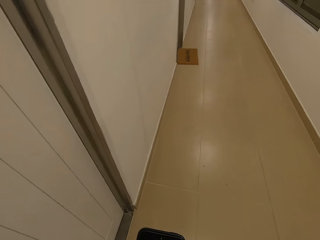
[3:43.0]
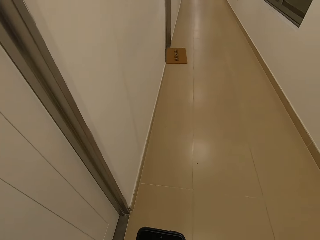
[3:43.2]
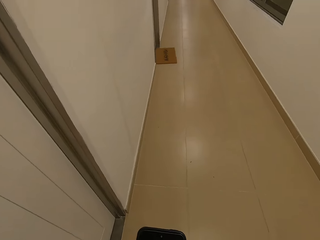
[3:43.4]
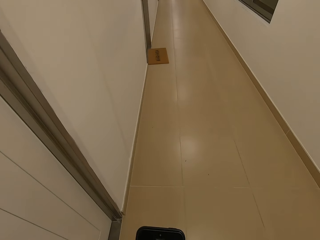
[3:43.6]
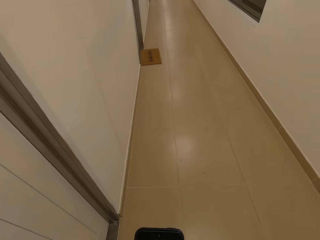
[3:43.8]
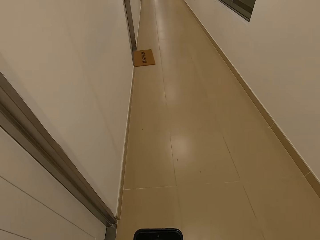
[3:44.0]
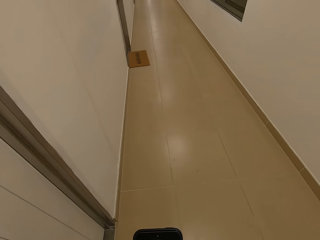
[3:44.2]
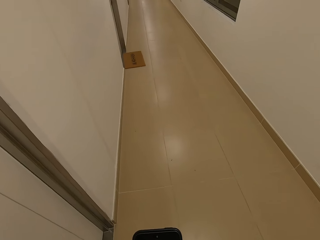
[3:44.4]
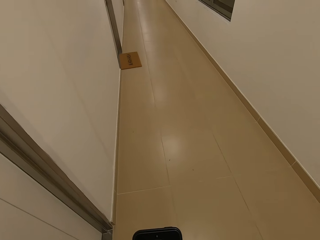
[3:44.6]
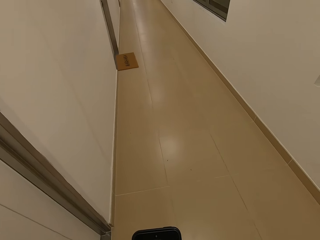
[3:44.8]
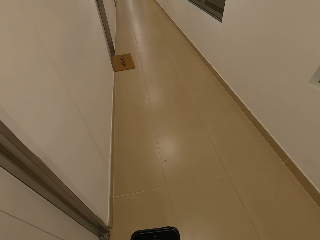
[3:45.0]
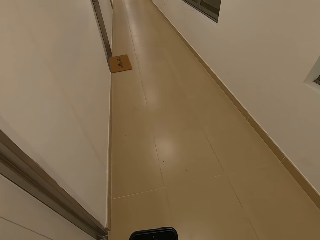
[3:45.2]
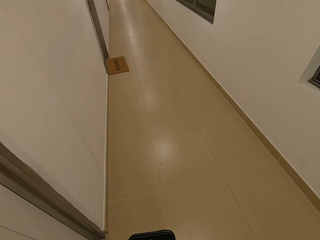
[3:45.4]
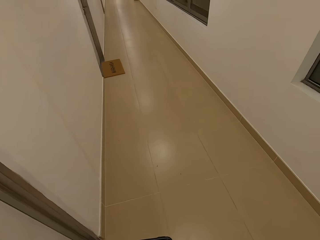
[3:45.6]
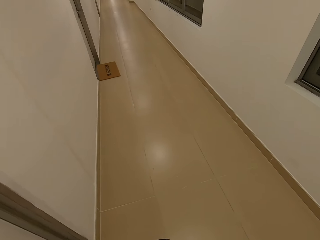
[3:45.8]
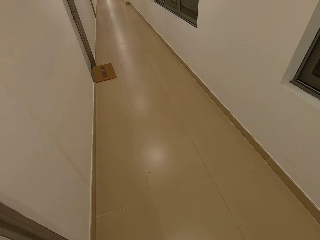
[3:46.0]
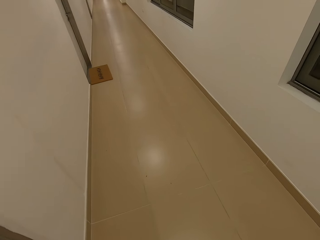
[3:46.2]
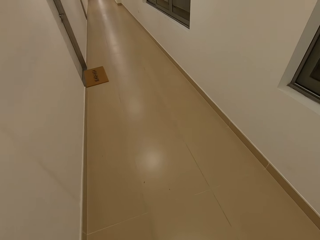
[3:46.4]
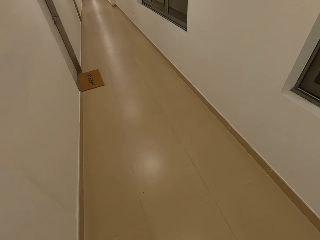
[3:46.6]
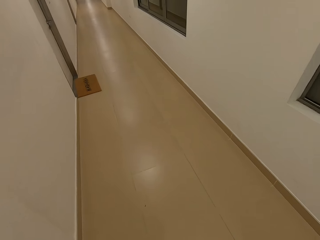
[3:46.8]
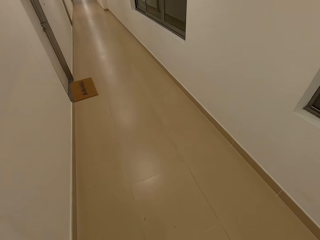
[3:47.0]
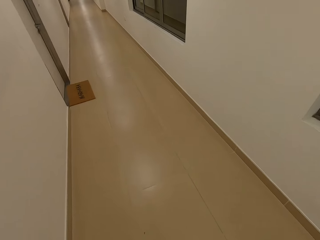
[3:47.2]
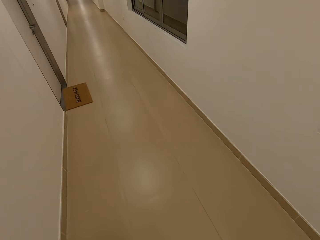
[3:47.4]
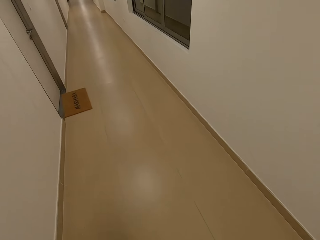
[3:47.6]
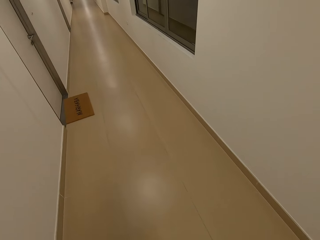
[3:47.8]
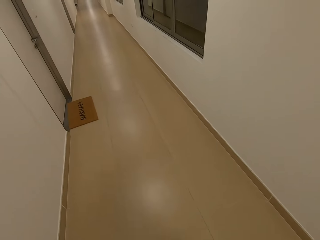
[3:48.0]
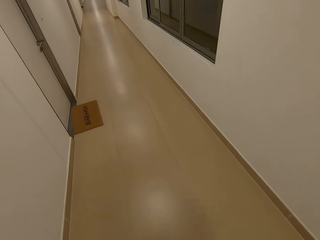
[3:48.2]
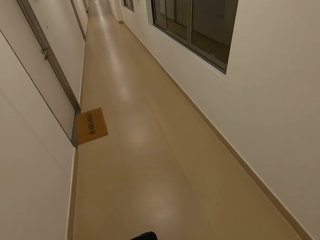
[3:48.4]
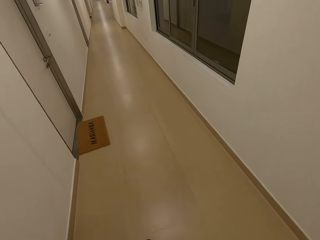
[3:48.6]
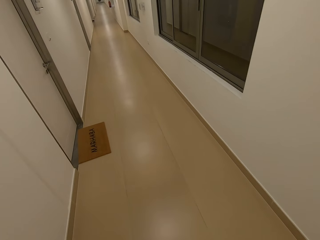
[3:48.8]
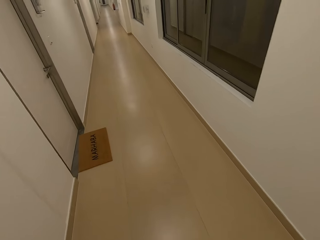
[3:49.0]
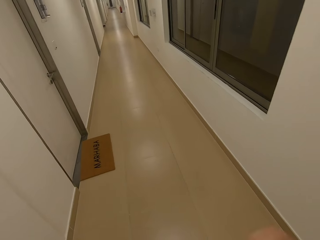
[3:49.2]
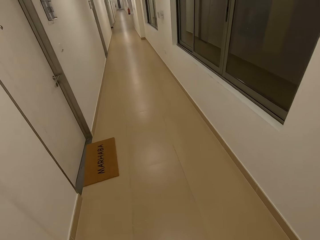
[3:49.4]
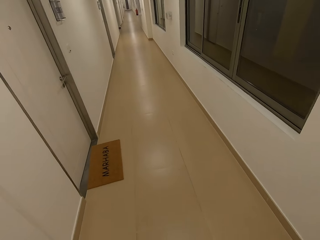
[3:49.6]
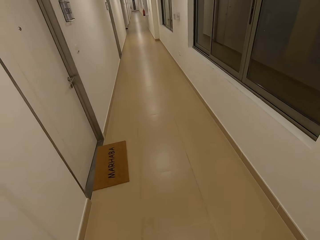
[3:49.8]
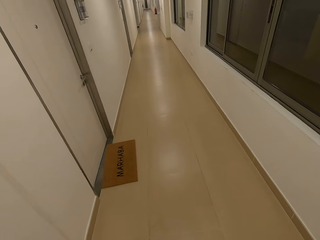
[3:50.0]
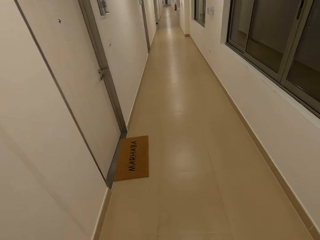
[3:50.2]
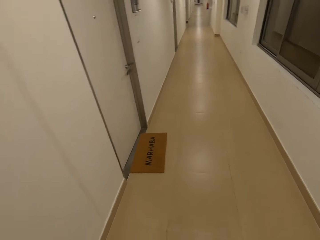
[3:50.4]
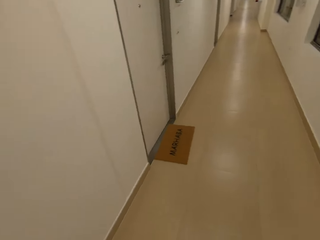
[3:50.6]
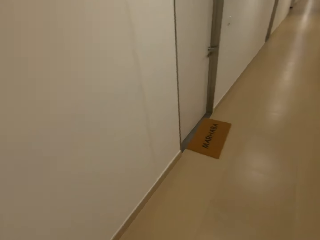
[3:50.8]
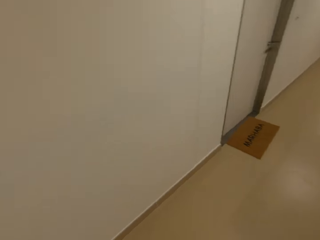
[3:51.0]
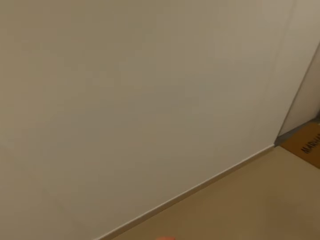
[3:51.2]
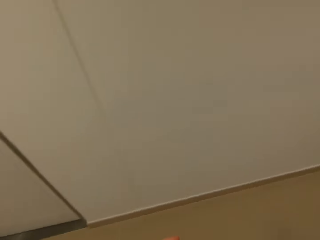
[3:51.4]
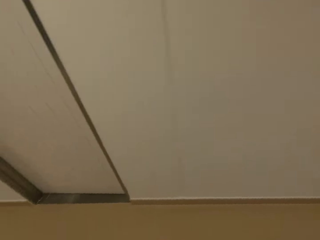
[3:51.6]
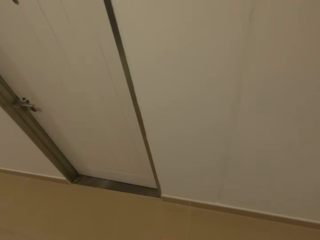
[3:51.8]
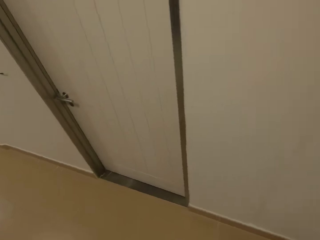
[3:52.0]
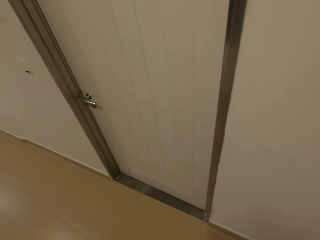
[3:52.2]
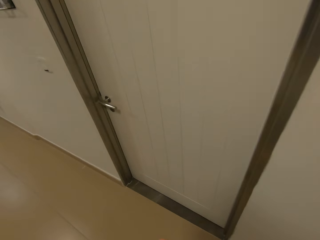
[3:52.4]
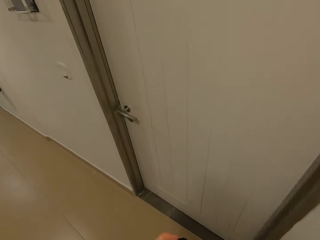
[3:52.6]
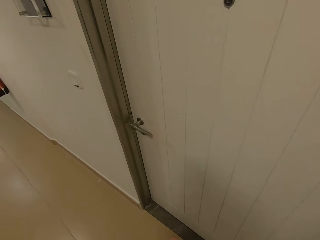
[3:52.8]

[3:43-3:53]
The camera wearer dials the phone. They walk around the corridors. They move a hand. They walk around the corridors. They turn around.

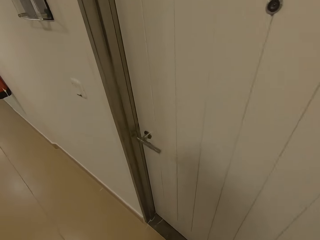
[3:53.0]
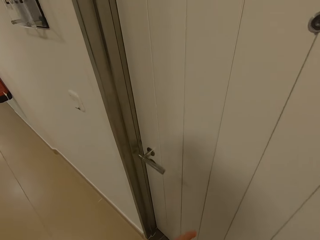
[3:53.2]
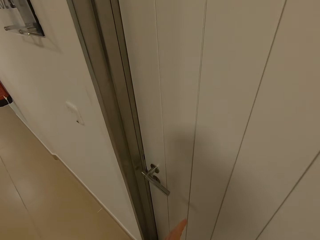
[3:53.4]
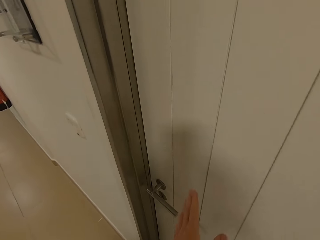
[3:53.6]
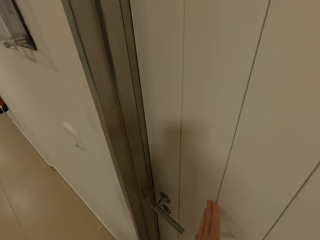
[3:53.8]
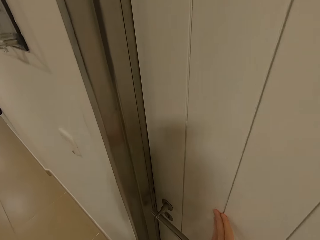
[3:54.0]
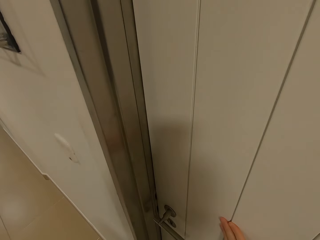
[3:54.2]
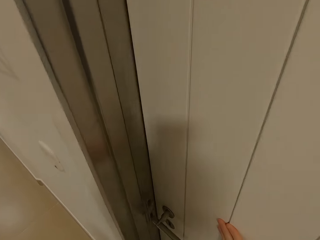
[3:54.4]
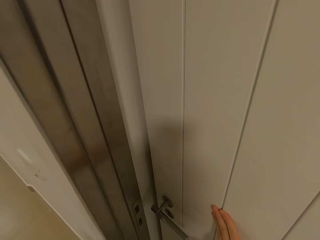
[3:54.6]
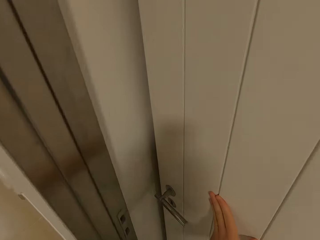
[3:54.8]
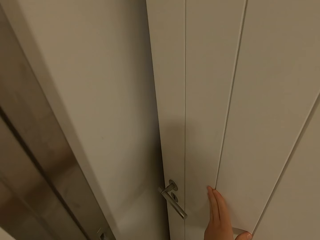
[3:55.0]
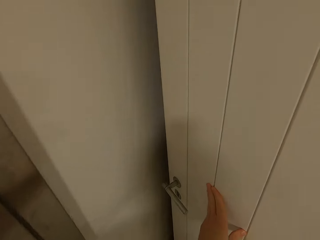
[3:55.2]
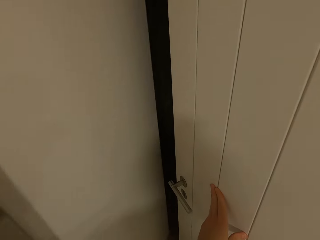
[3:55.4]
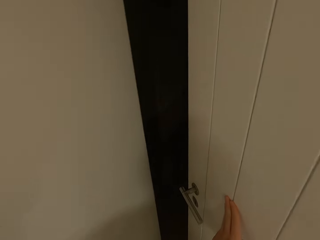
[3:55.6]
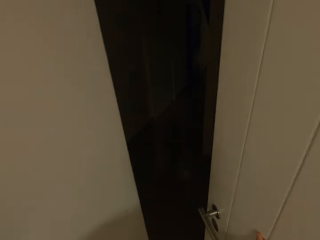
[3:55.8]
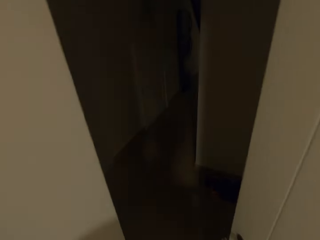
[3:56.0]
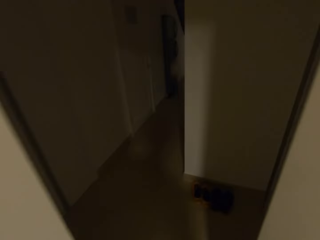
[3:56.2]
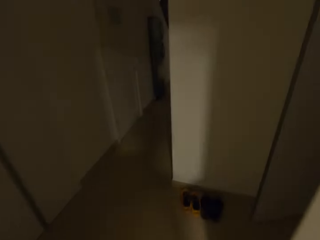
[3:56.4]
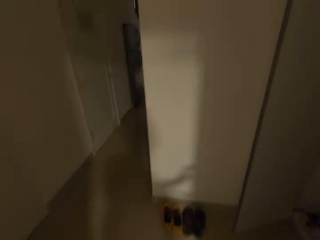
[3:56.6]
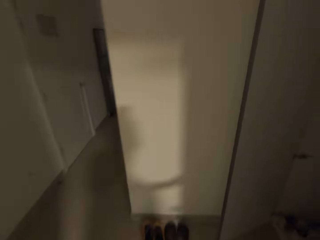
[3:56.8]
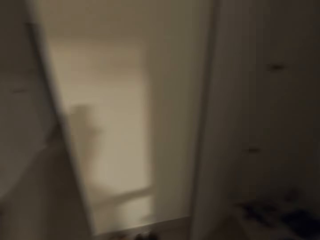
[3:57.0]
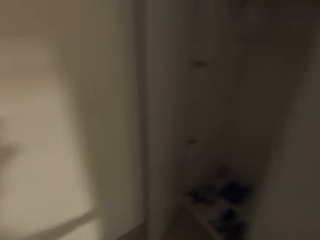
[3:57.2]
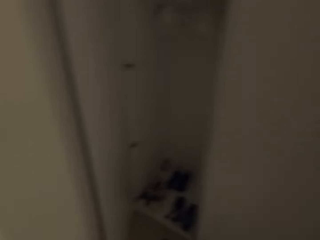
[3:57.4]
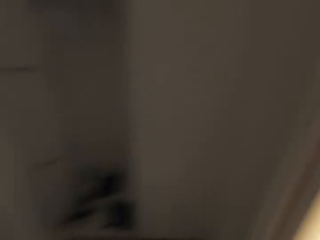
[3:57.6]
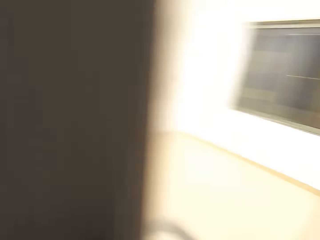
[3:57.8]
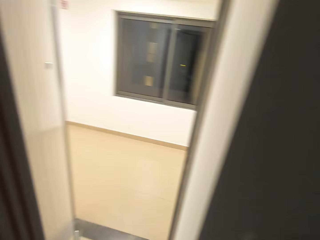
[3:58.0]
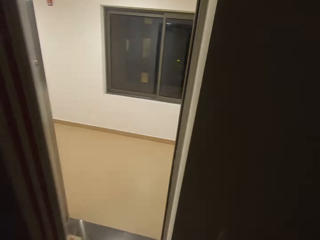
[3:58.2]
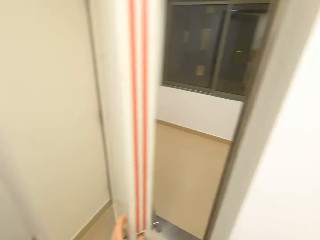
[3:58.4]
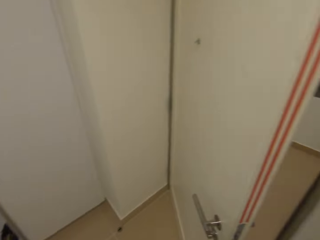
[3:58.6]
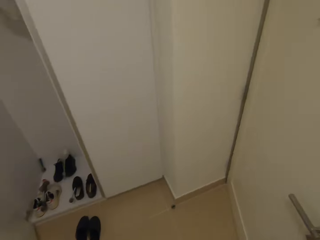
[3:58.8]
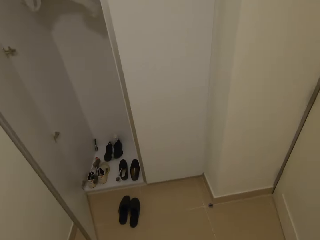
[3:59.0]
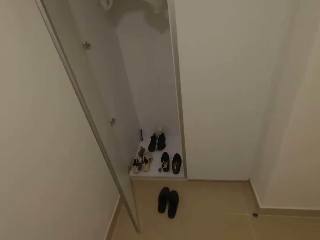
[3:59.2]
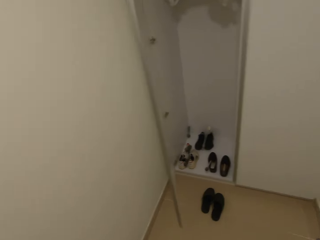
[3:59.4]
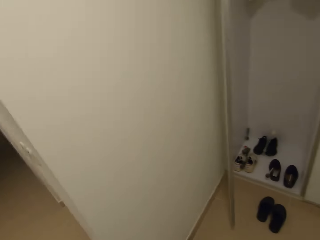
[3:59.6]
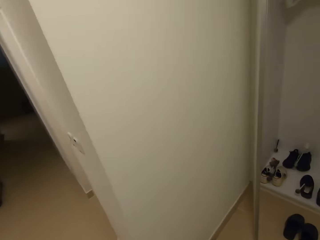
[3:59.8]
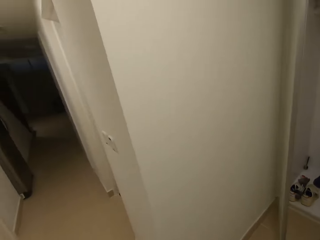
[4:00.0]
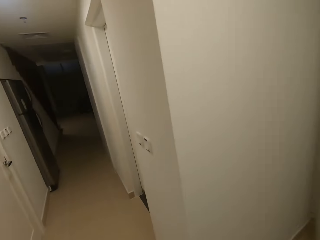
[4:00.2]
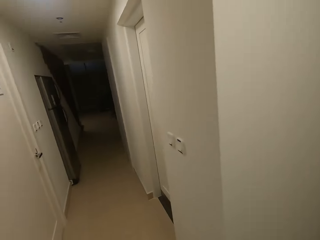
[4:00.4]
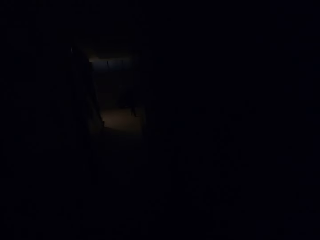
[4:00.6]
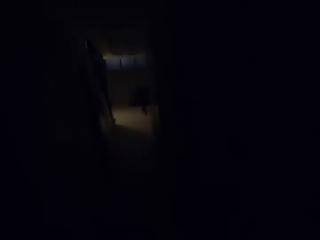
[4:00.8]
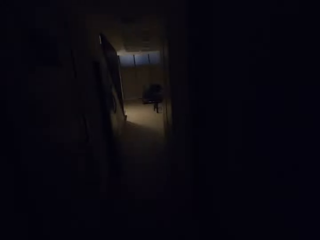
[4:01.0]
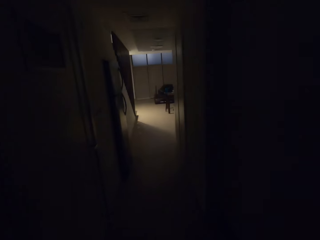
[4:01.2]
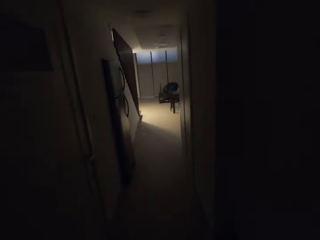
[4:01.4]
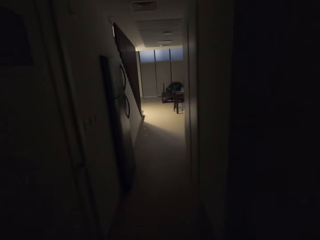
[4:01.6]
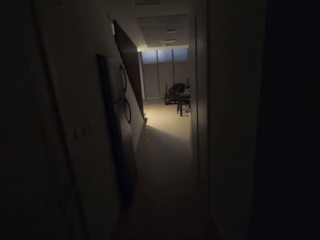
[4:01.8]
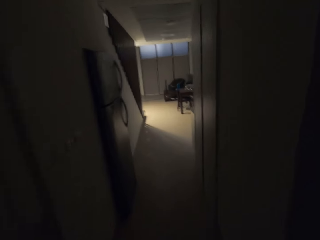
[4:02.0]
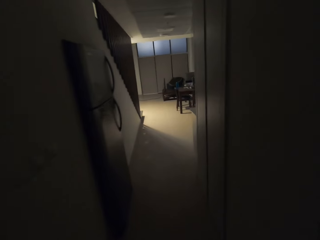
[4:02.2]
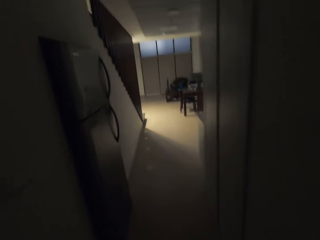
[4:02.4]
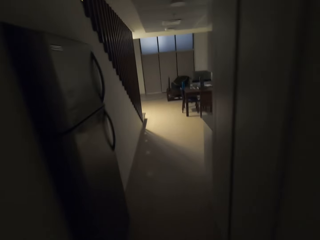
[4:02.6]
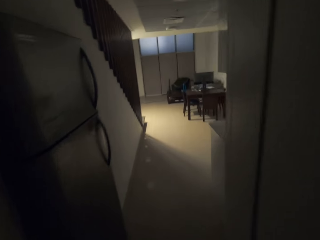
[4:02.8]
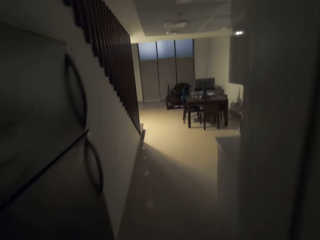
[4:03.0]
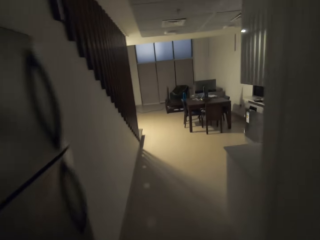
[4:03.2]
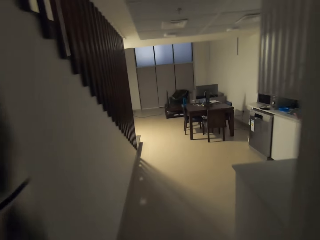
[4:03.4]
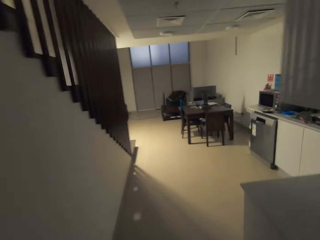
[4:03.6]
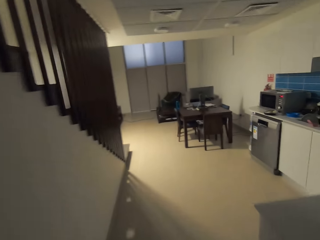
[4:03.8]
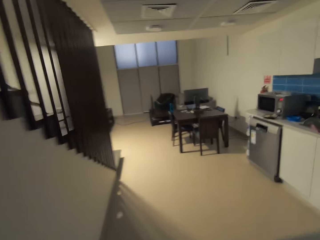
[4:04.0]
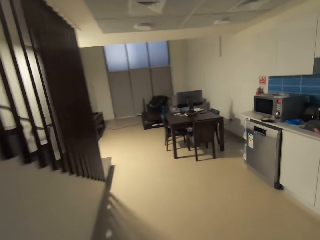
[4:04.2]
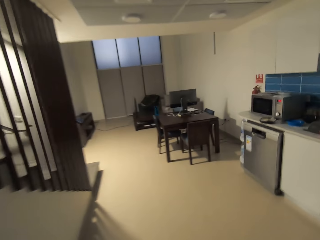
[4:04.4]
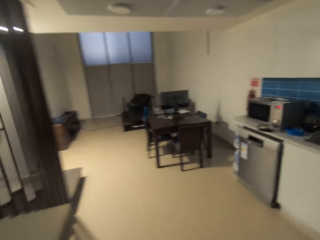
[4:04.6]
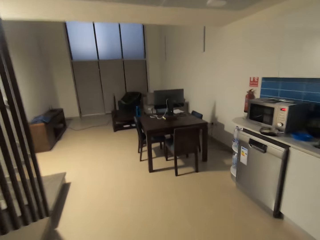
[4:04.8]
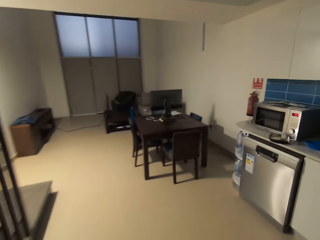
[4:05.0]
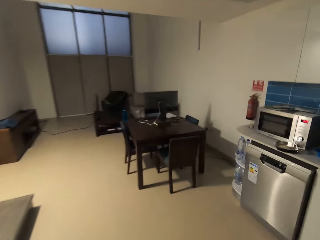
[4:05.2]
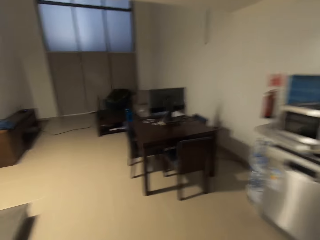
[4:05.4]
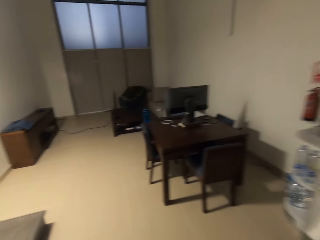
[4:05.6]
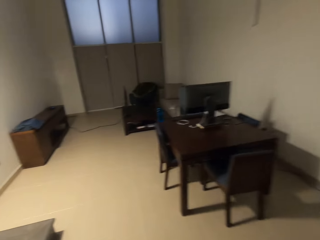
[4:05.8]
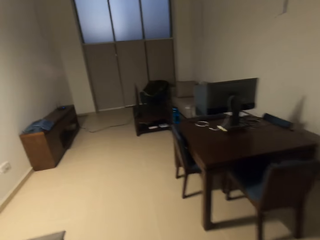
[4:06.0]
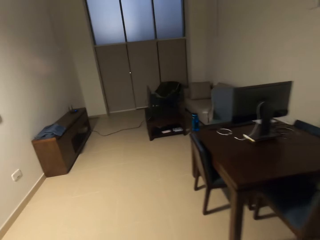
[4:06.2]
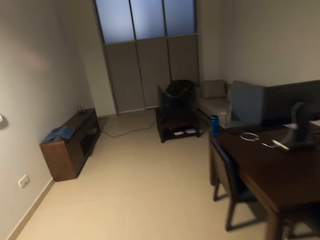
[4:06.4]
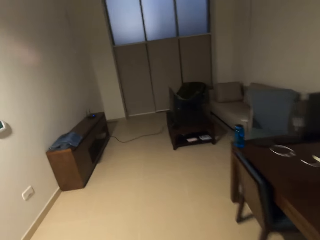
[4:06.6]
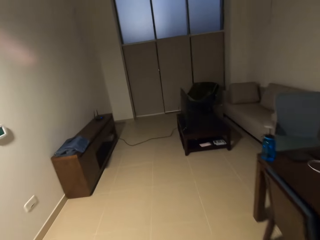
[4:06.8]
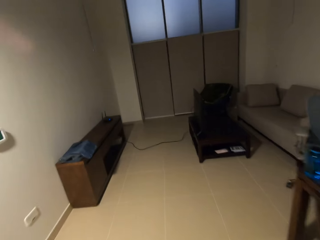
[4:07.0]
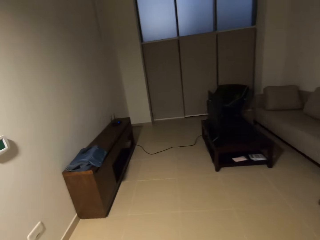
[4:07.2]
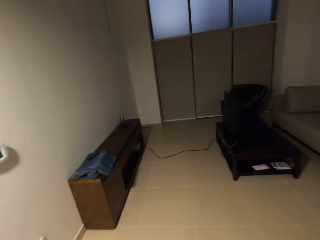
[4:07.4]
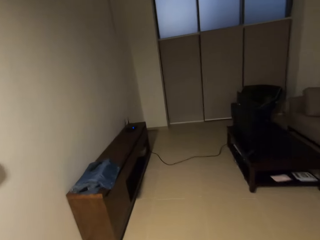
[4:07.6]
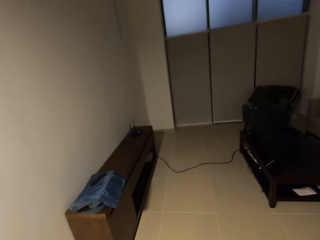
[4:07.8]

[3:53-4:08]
The camera wearer opens the door. They push the door. They turn around. They turn the lights on. They look around the wall drops. They turn off the lights. They walk around the house.
